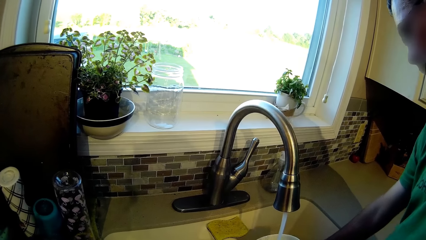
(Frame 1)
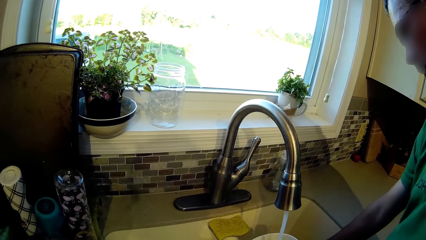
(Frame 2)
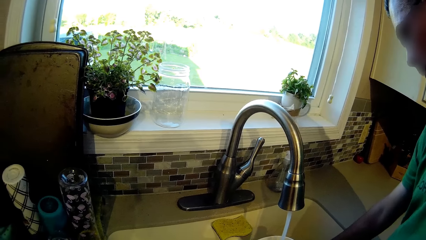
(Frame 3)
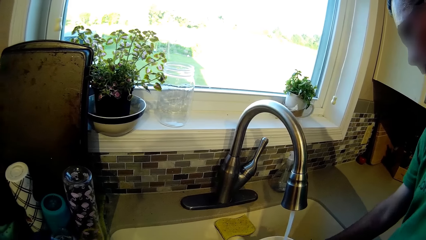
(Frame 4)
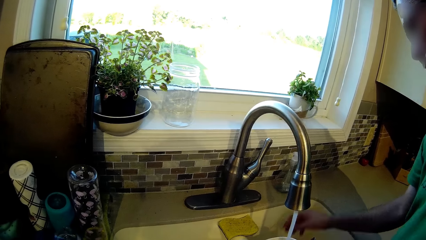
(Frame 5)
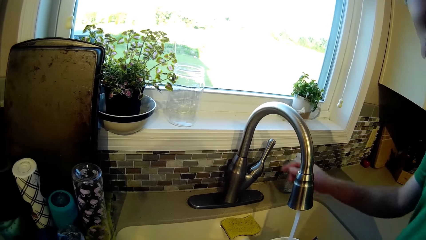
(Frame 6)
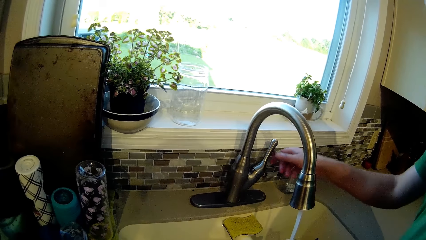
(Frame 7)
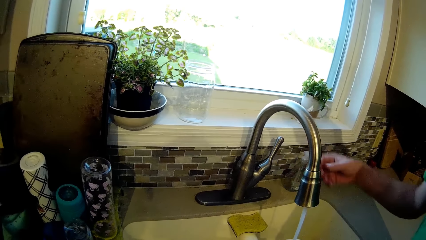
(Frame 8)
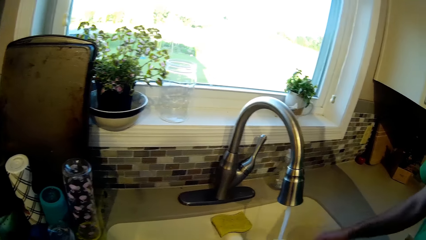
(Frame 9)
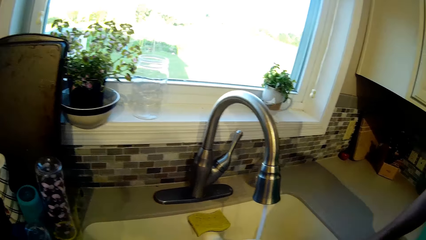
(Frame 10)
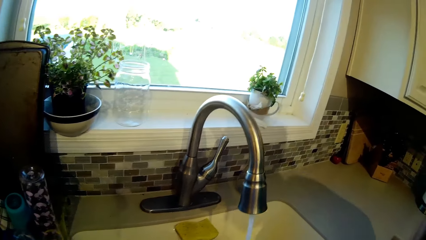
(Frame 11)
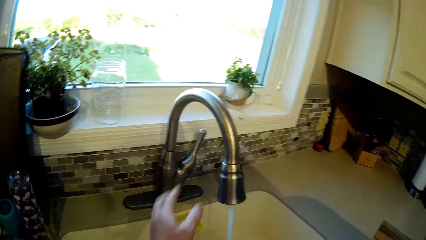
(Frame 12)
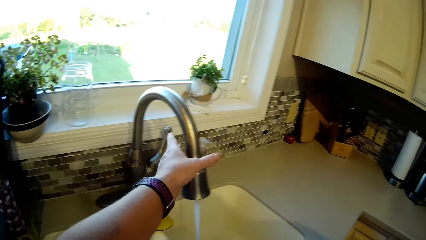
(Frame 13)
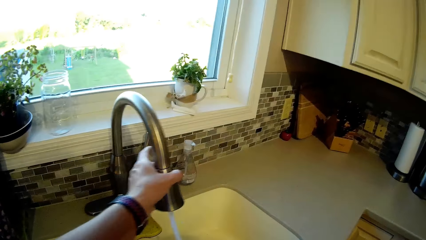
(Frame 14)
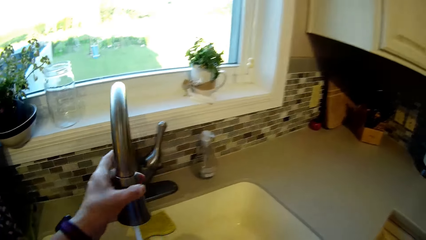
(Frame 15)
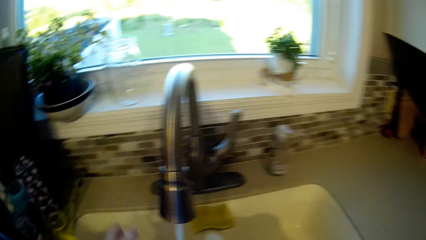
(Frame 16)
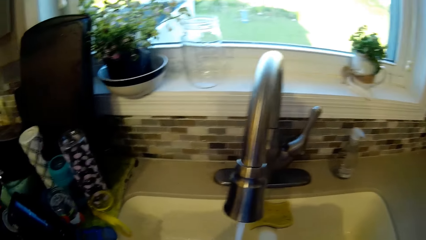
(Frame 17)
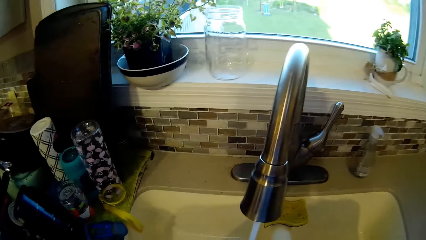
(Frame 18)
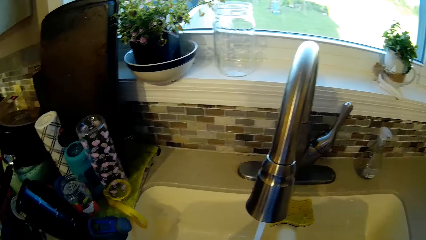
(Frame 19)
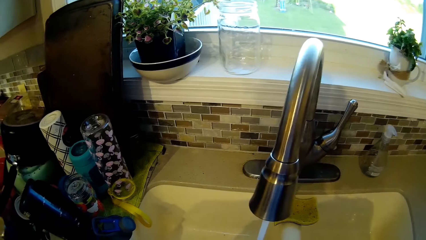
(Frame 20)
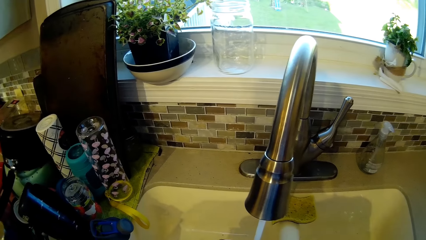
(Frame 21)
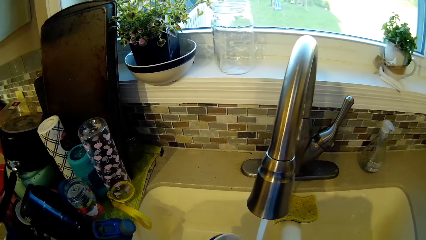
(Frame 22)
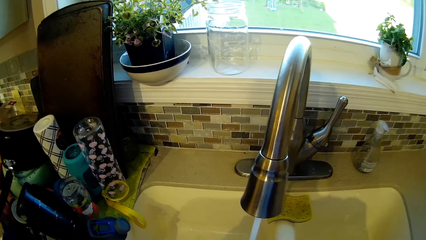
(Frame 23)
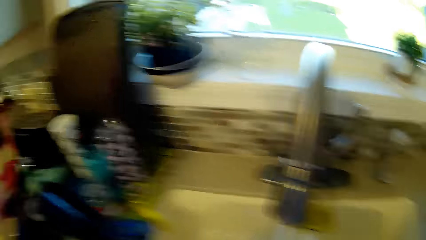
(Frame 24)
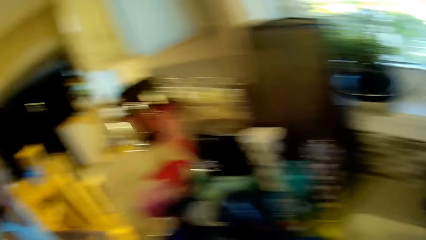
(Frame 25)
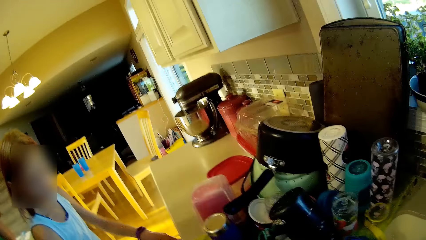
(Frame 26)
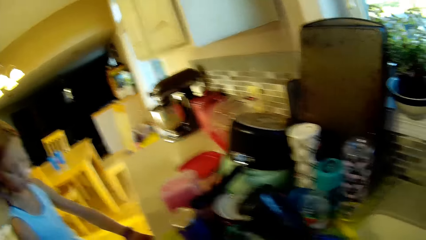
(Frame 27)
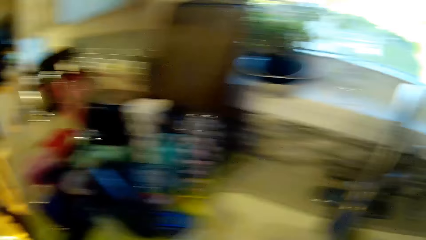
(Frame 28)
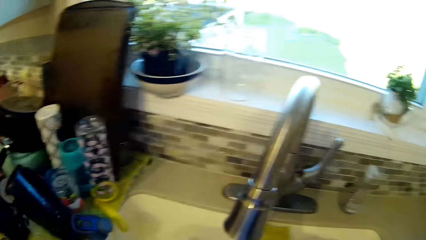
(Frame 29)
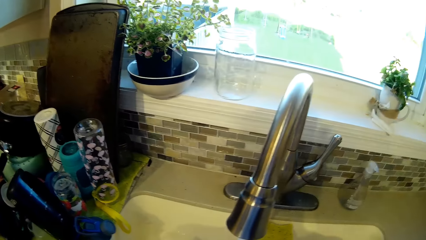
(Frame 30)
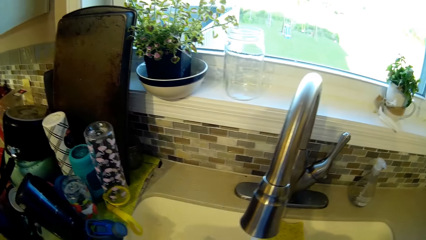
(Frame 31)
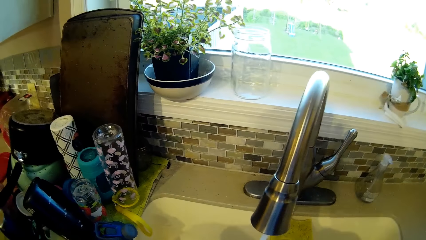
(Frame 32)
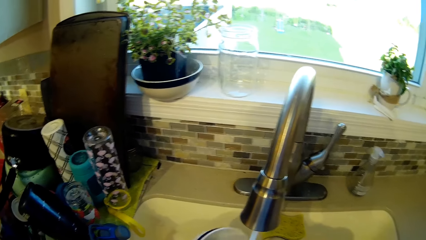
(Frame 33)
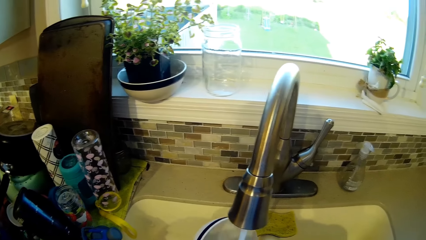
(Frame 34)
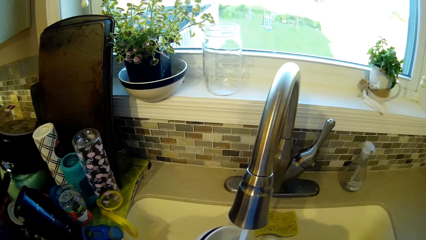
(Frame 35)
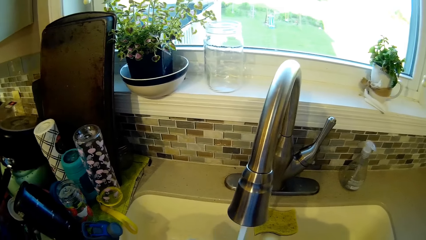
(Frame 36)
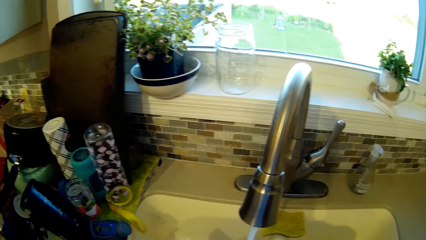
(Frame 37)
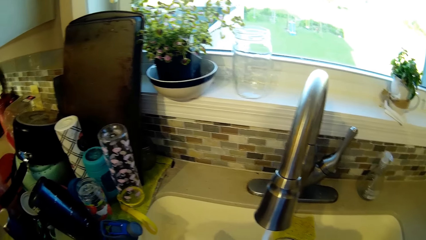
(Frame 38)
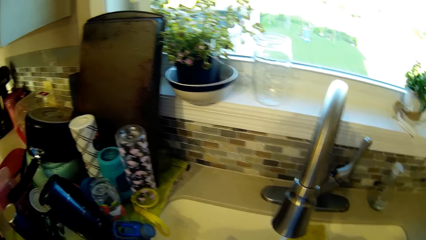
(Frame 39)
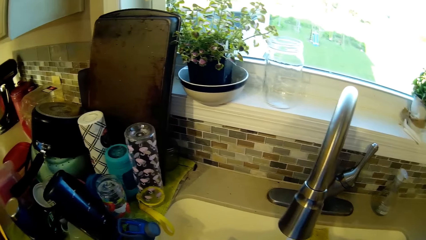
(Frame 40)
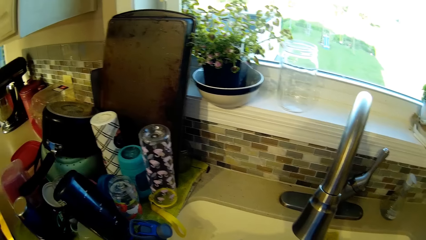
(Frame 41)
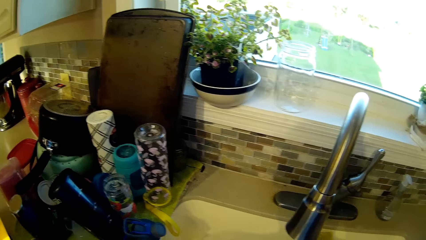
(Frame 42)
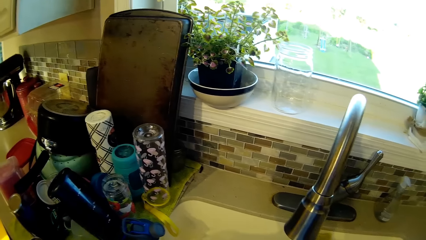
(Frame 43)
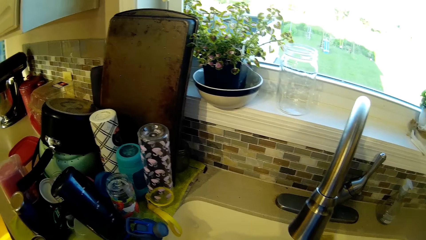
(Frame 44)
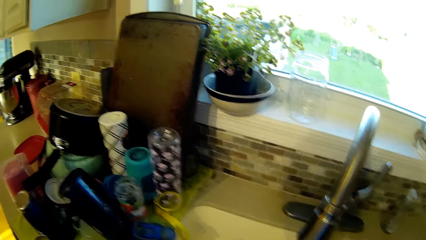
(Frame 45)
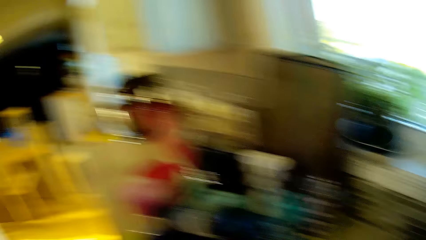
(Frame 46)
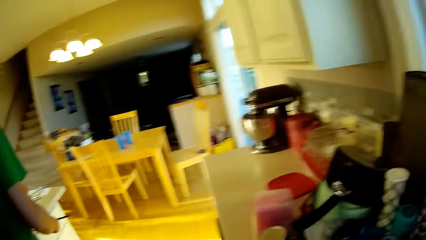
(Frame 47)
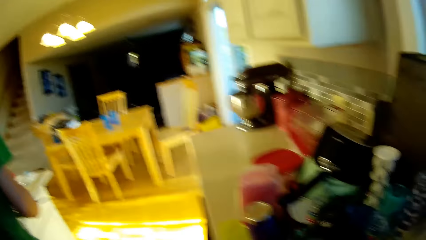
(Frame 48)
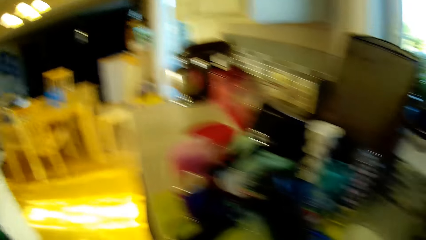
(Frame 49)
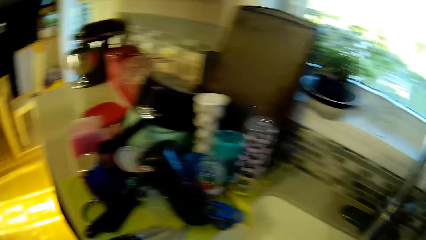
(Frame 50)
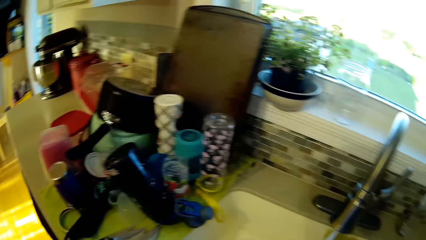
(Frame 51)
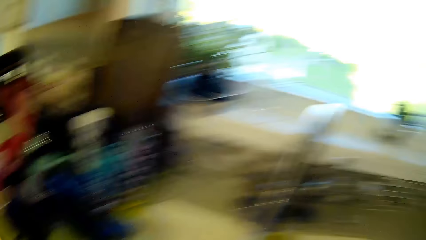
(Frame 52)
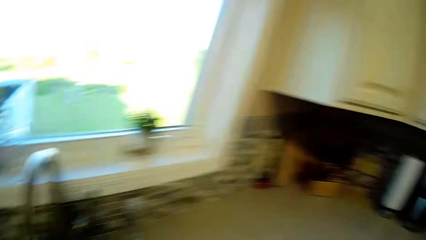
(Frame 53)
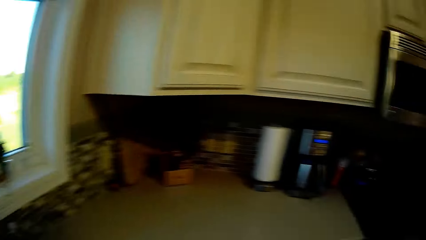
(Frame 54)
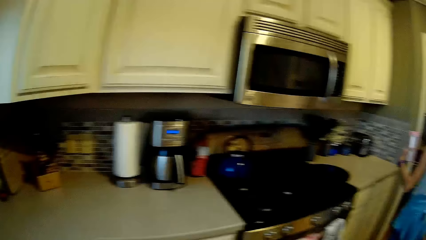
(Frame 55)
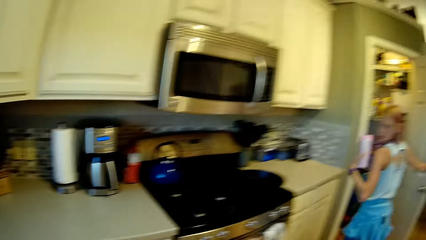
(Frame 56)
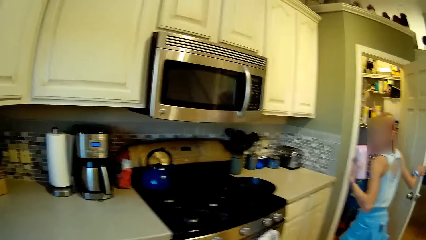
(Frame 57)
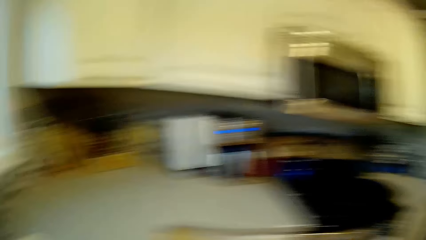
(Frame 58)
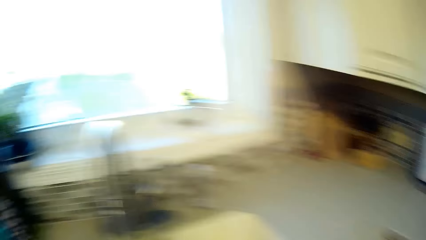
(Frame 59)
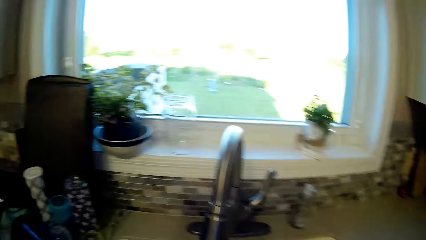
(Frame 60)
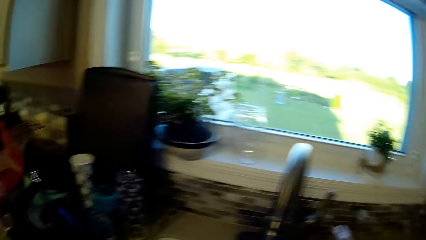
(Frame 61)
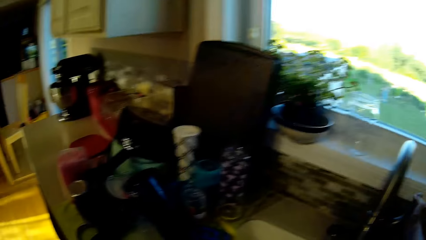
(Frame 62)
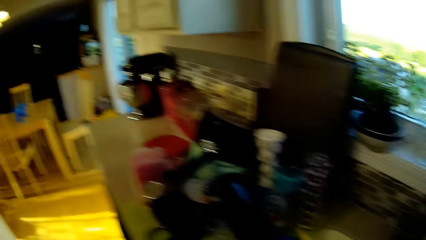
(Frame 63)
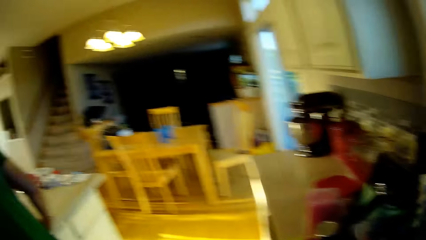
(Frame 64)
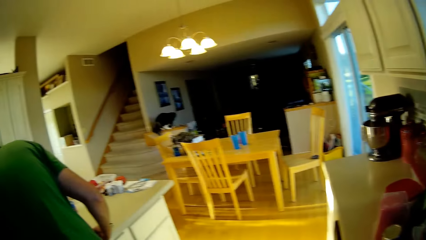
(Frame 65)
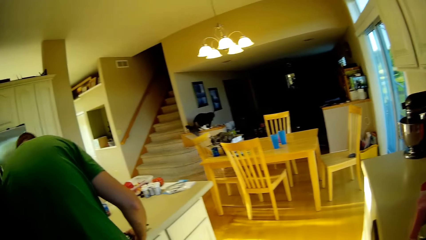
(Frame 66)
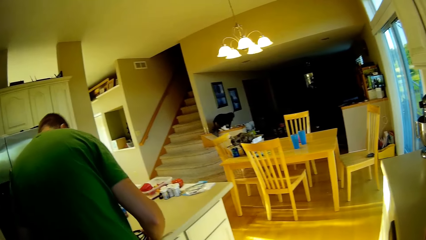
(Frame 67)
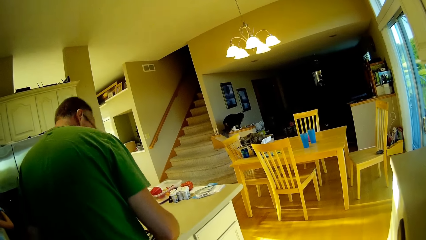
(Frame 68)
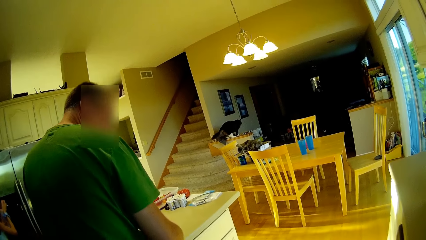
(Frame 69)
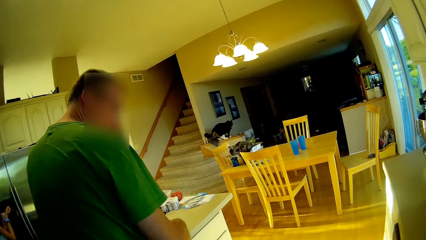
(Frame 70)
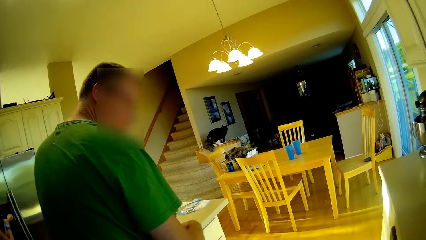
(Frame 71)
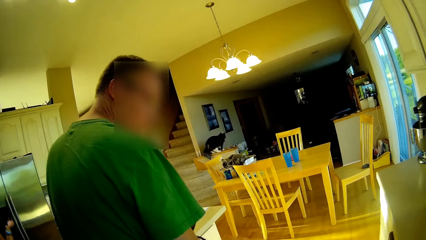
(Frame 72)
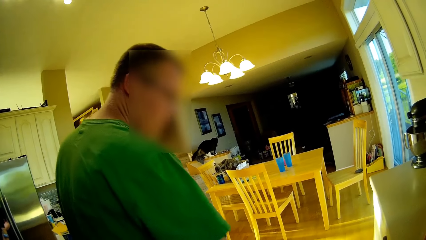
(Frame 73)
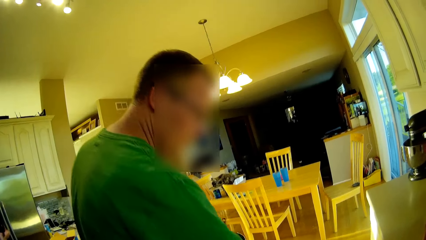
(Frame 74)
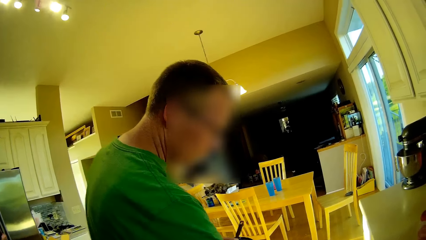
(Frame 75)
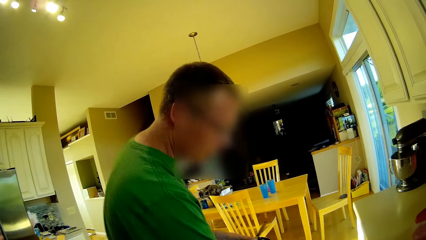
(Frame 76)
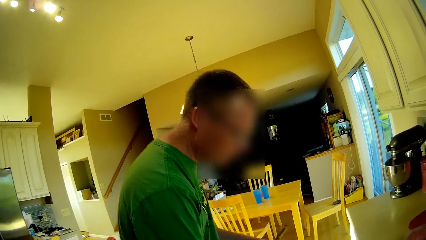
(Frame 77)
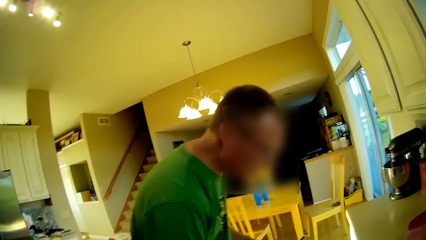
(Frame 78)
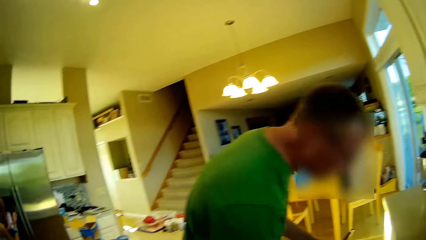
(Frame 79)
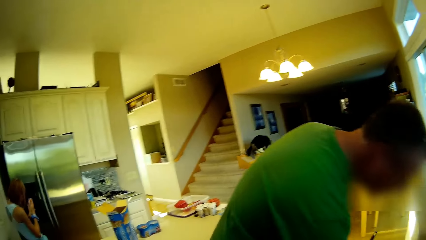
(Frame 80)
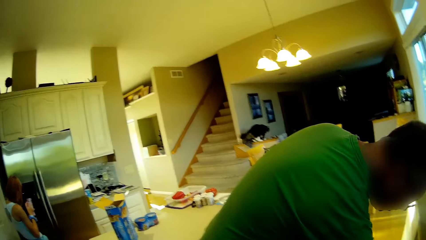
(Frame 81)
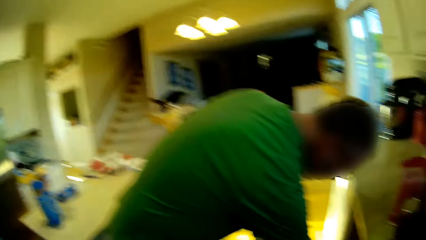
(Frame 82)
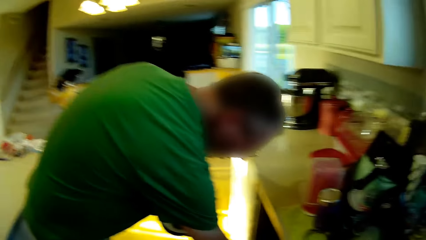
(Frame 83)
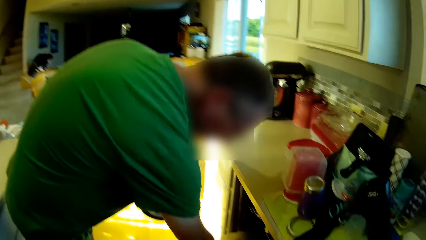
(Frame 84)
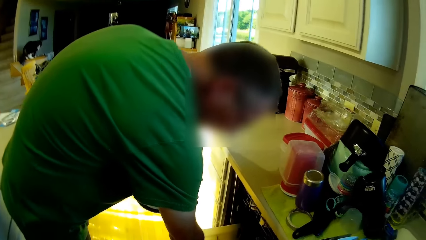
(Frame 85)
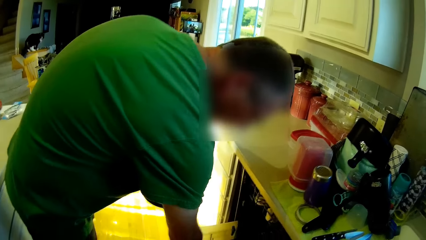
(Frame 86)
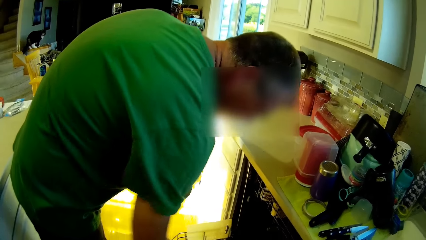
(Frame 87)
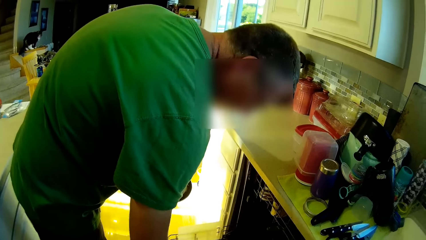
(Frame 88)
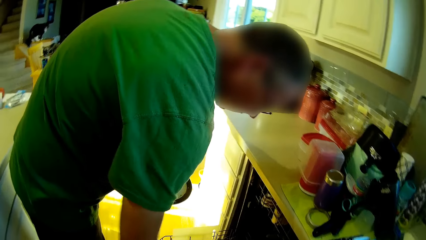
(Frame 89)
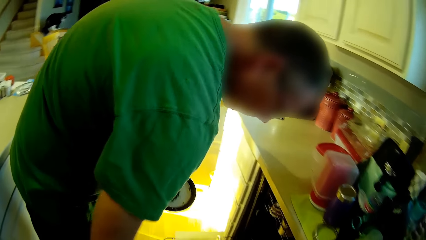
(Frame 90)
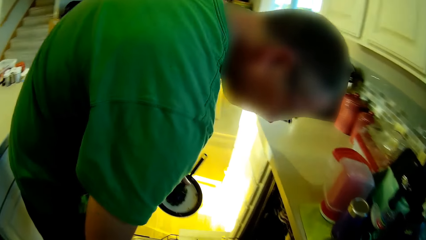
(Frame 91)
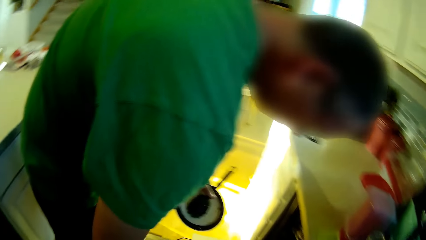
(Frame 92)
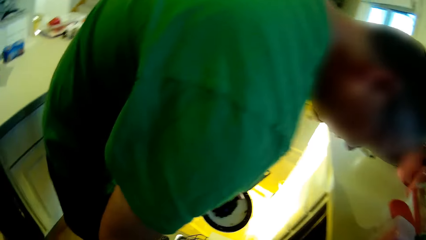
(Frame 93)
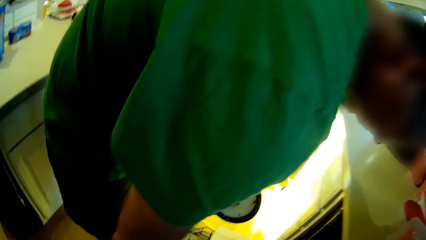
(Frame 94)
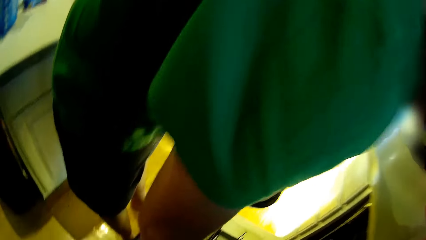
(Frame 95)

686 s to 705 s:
The camera wearer stares at the sink. A person washes the utensils in the sink. The camera wearer turns the tap. They wash the plates. They look around. The person looks around. The person looks around again. The person opens the drawer and bends down.
